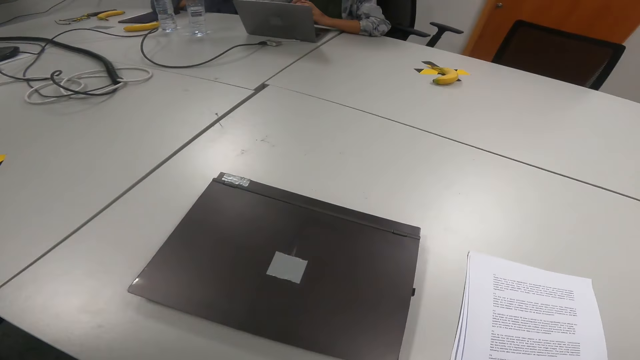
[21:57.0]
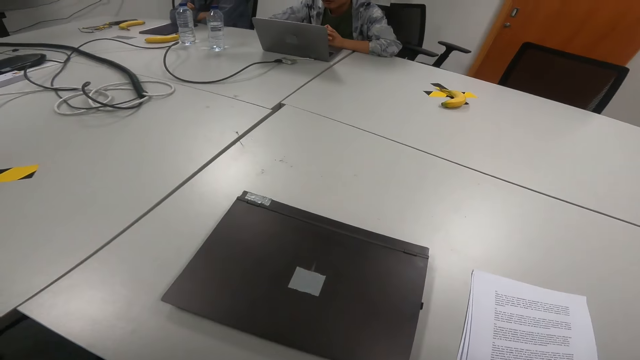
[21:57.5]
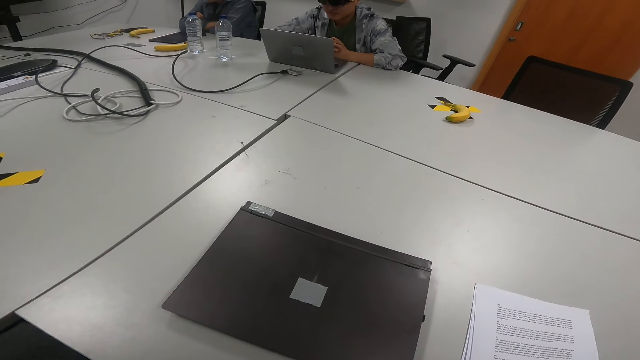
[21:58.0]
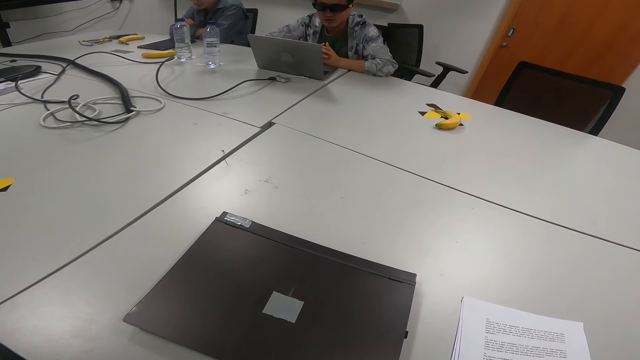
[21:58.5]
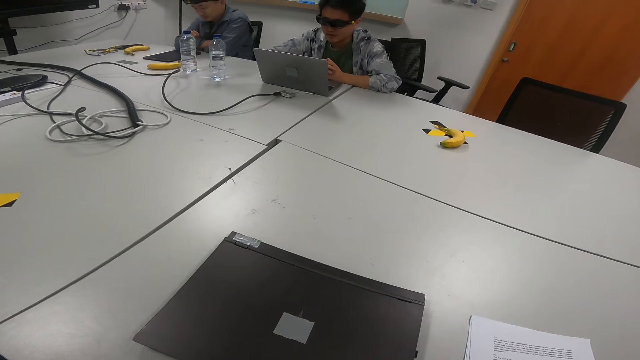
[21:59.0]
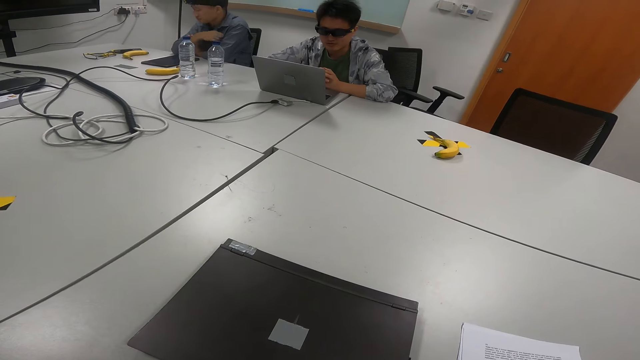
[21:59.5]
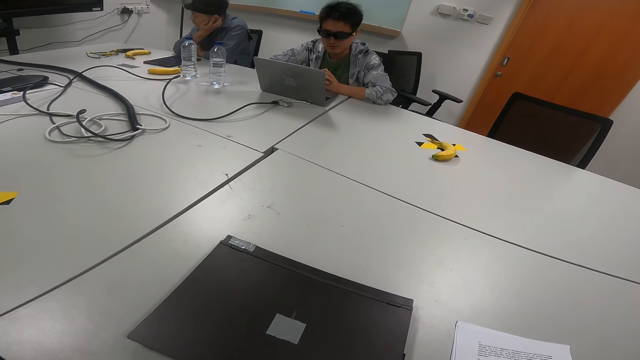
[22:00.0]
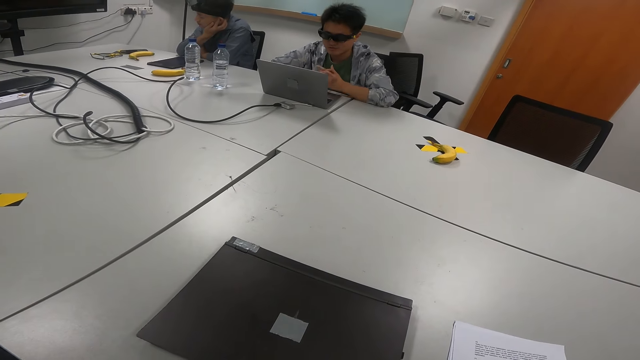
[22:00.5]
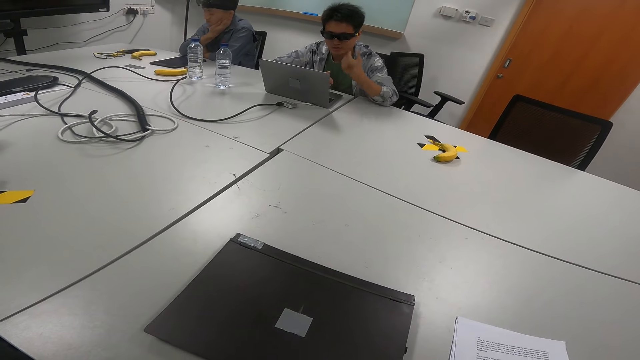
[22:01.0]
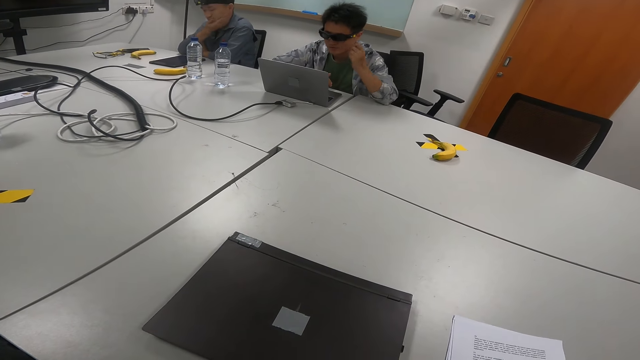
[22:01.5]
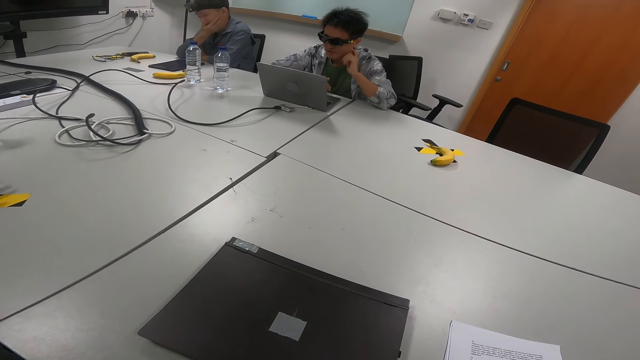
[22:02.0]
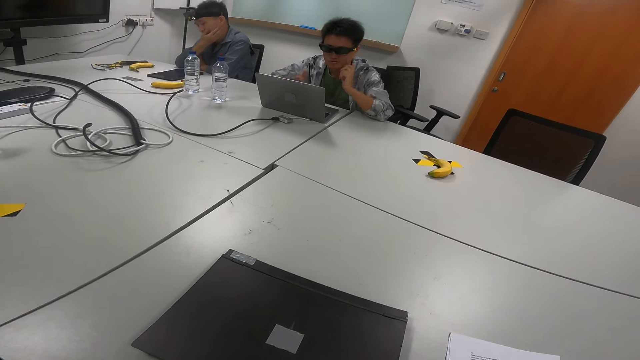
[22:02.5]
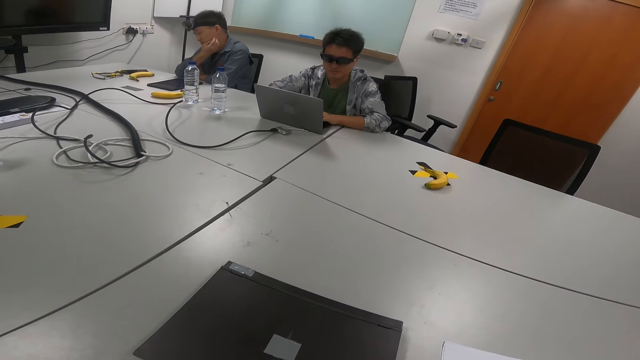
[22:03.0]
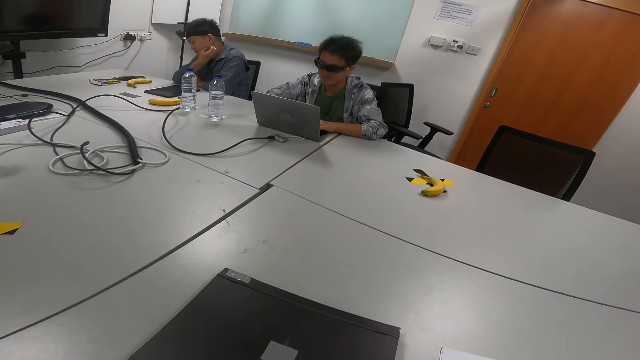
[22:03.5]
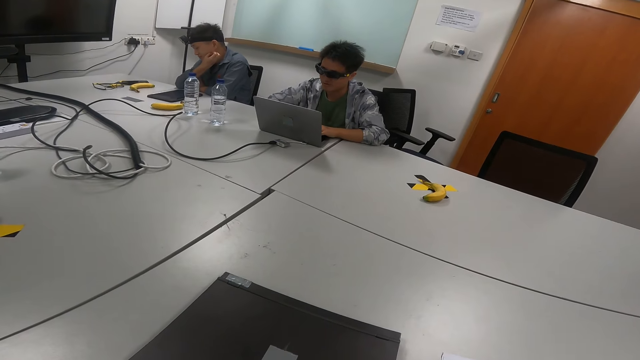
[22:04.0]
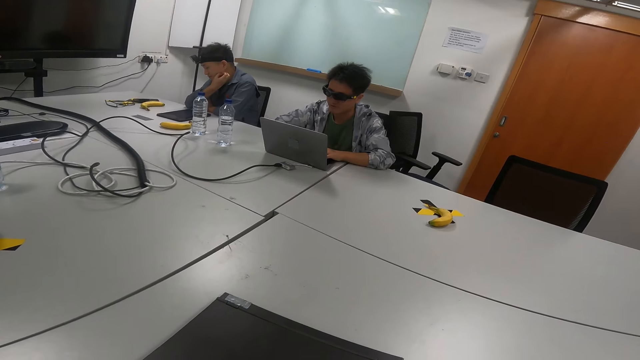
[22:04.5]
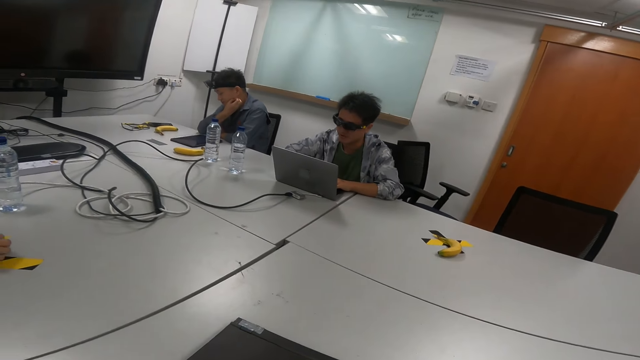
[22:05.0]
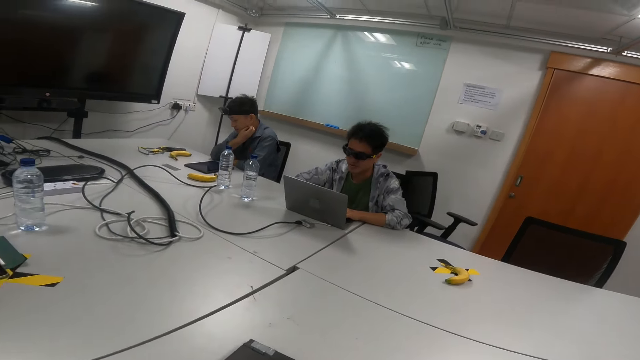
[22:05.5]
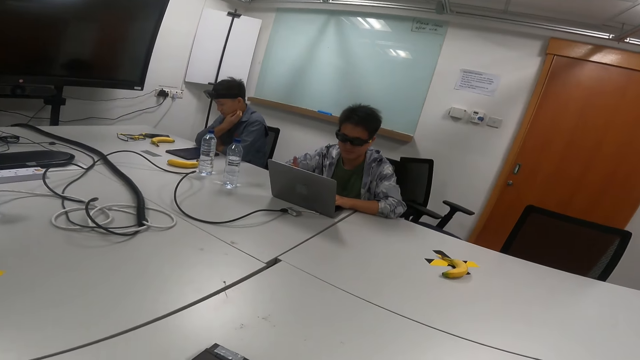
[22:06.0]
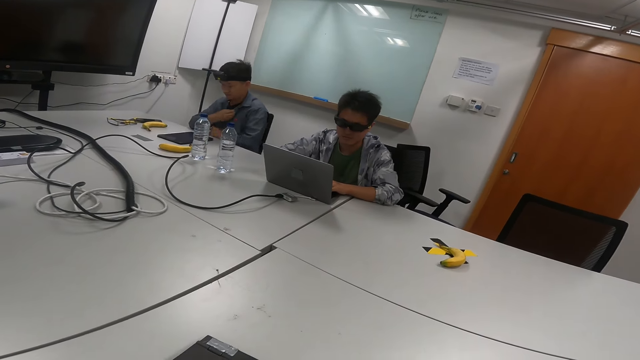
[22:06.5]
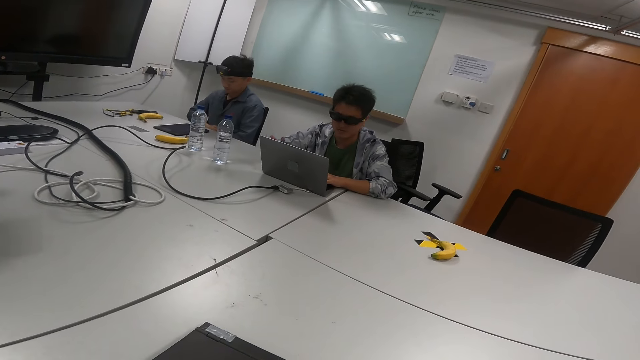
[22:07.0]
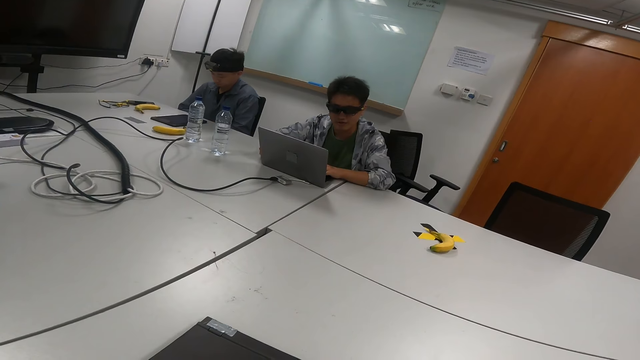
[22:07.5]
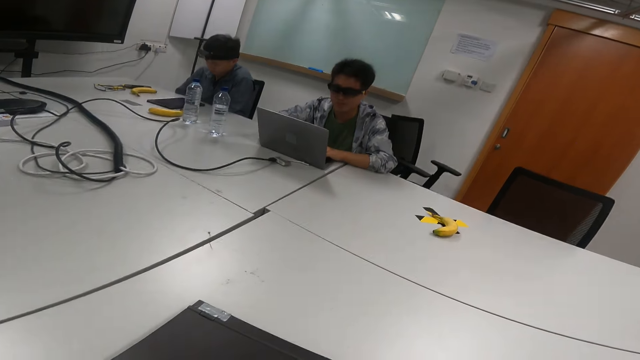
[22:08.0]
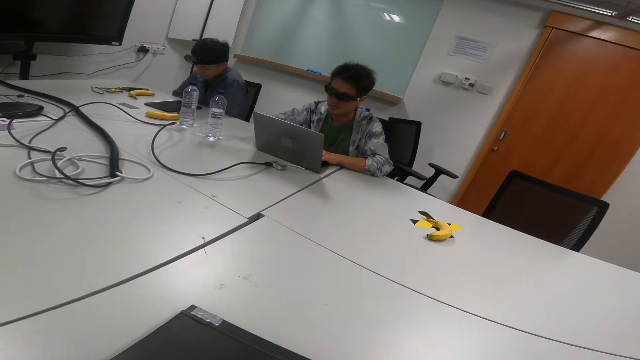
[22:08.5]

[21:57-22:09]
A person talks in a meeting room. Another person scratches his ear. The first person talks with gestures in the meeting room.

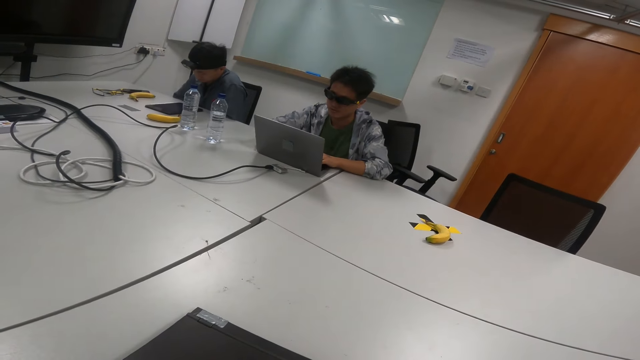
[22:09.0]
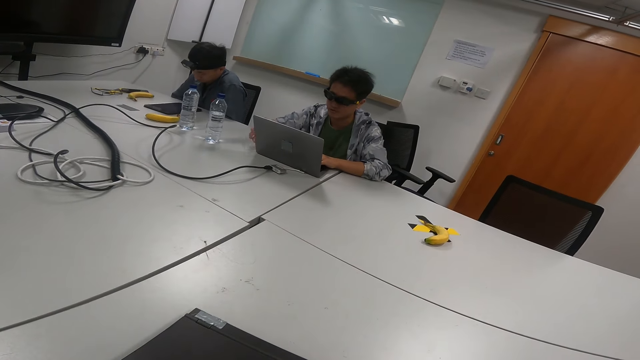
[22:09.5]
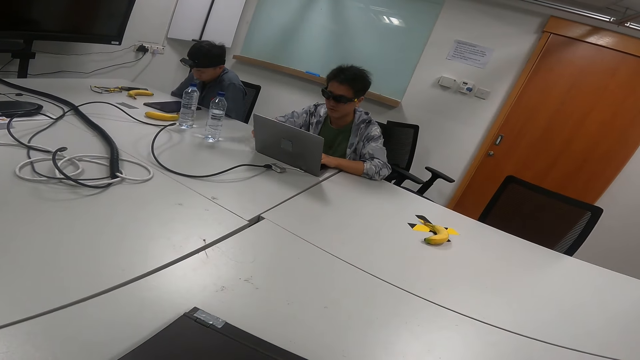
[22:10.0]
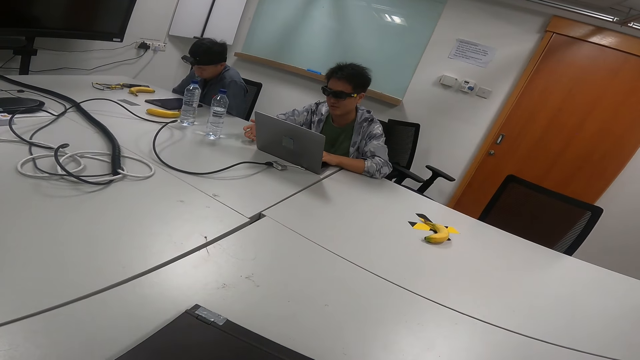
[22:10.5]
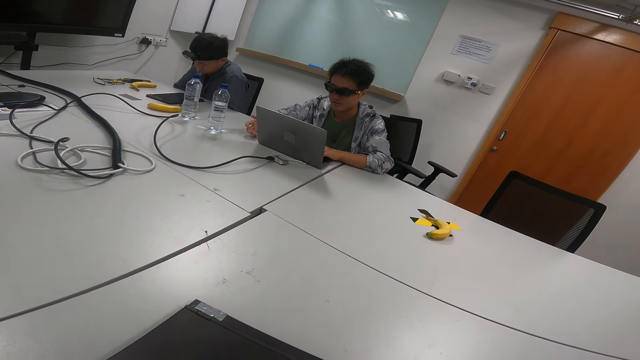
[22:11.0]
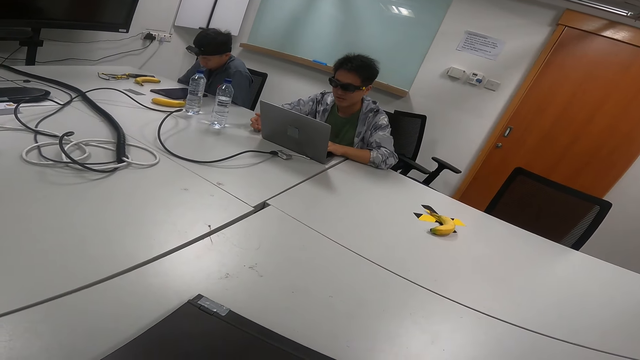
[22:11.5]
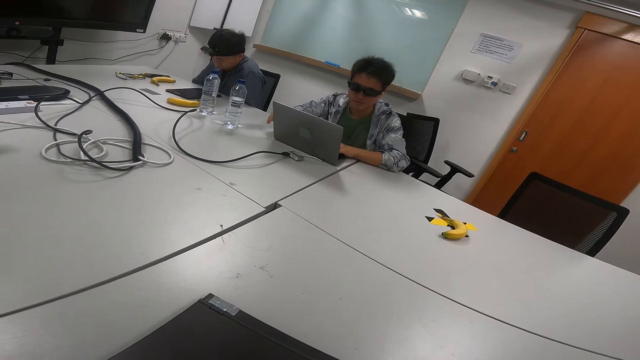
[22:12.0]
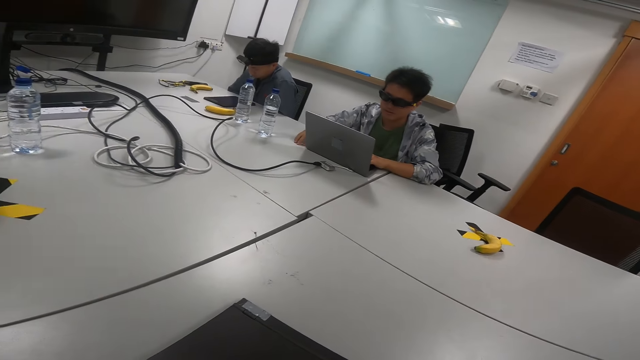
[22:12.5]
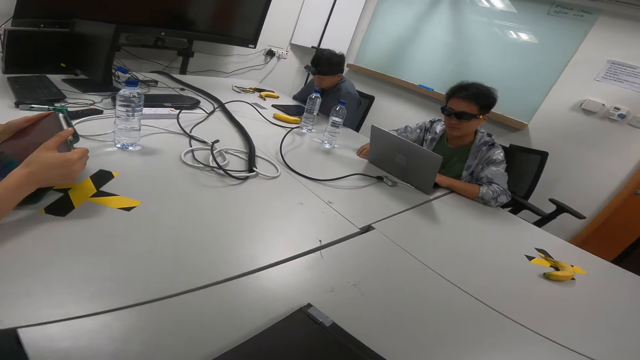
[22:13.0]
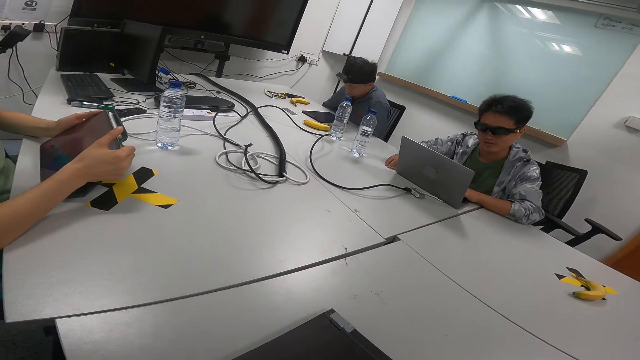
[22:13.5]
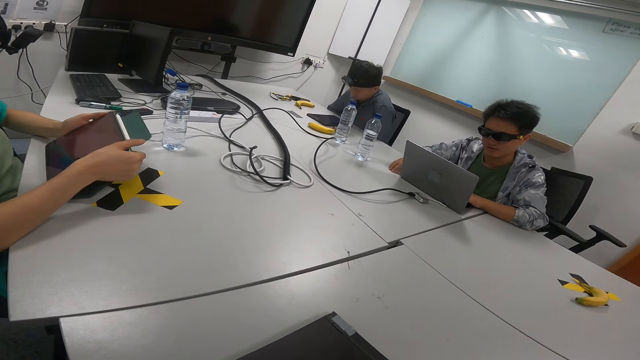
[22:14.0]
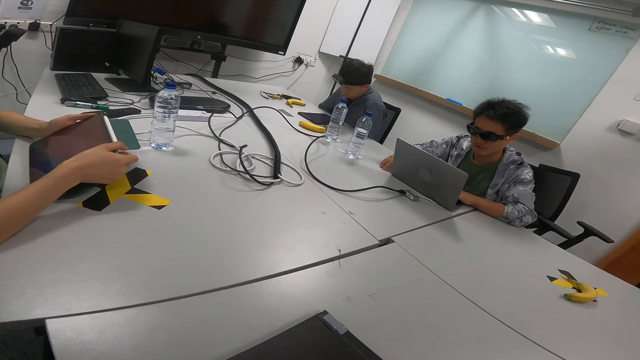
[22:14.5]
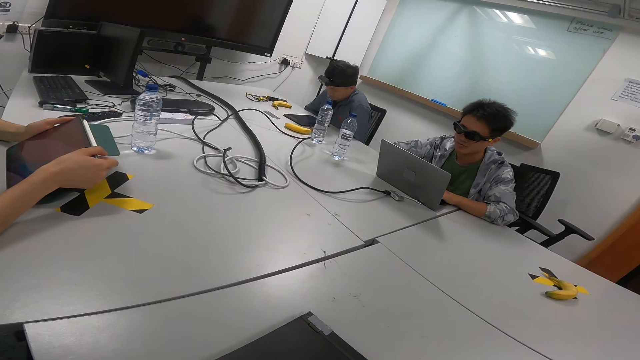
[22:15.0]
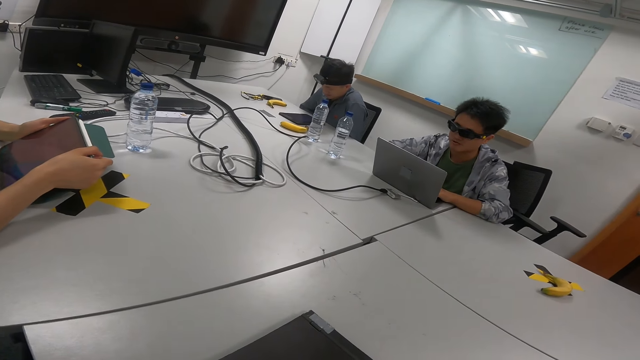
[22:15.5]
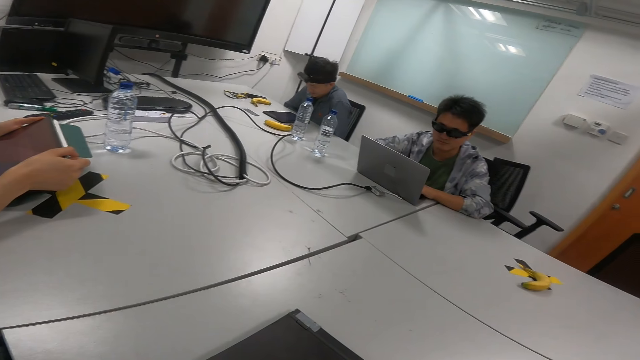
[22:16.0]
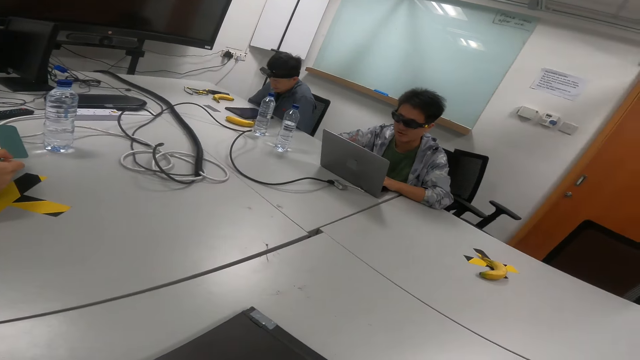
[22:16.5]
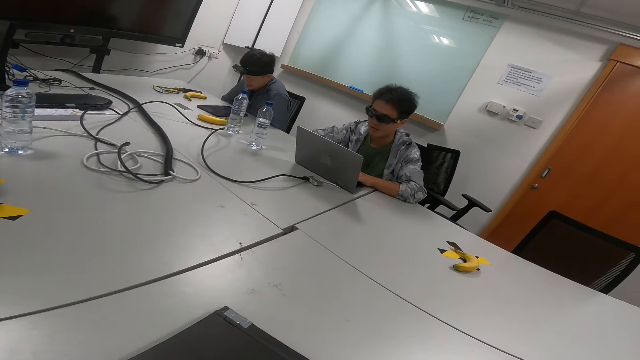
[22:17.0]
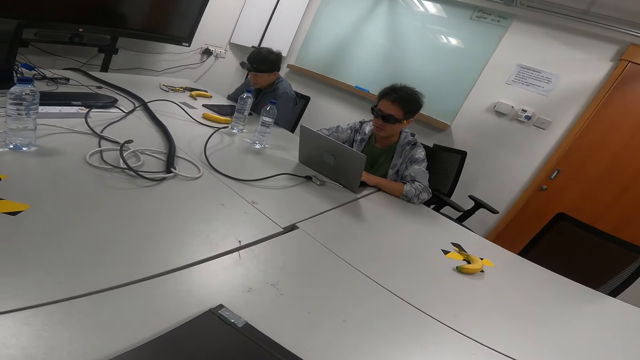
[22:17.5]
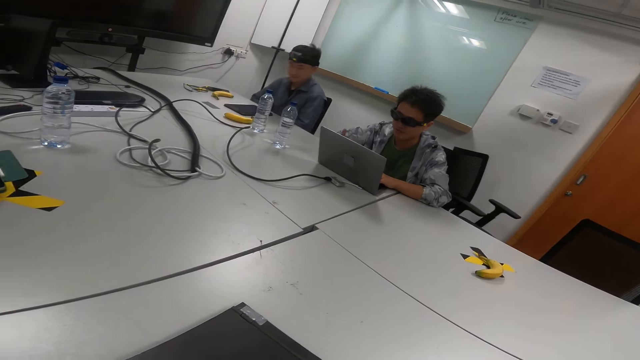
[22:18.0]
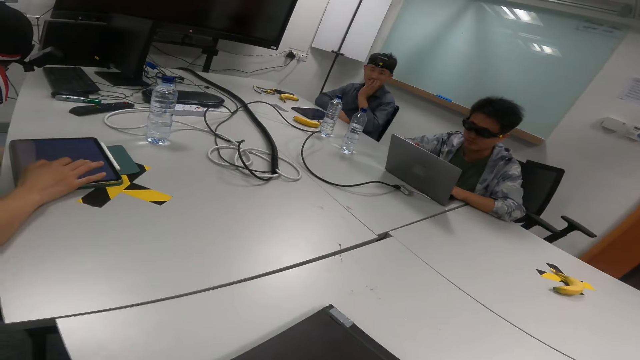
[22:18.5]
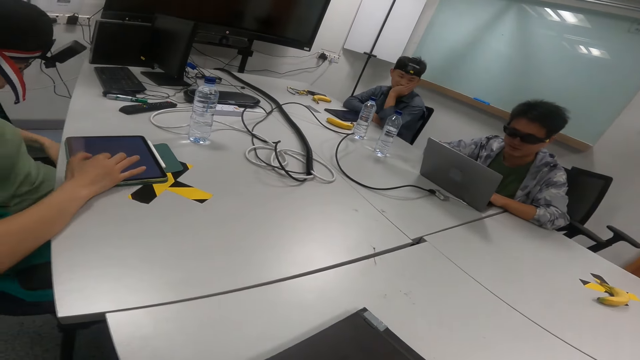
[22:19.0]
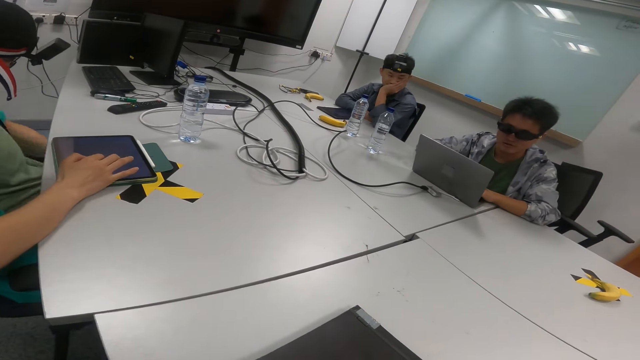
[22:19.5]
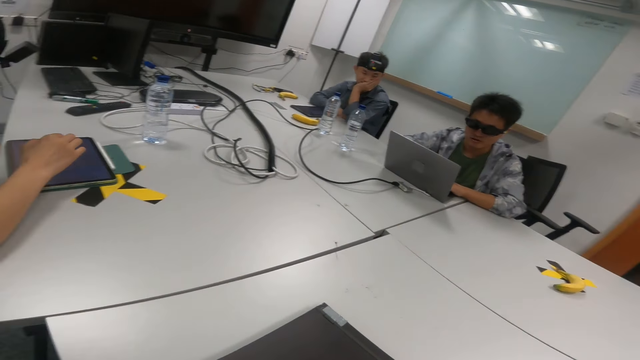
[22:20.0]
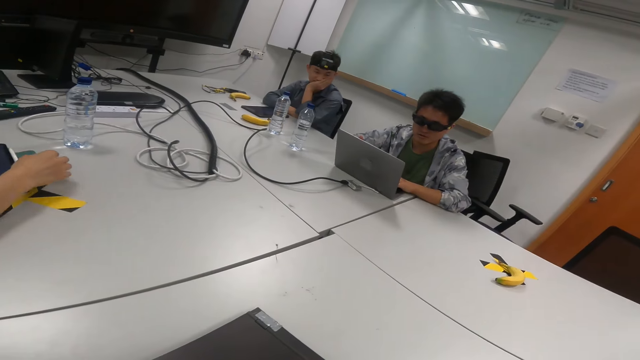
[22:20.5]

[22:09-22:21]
The camera wearer looks at a person. The person holds her tablet and stares at the tablet. Another person talks with gestures in the meeting room. The first person scrolls on the tablet.
